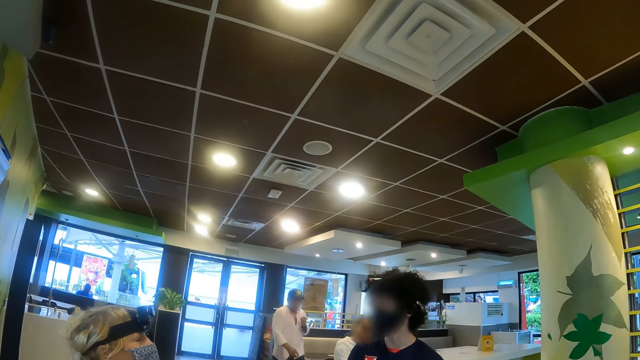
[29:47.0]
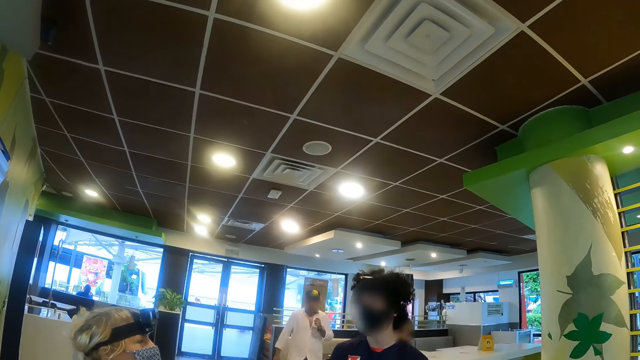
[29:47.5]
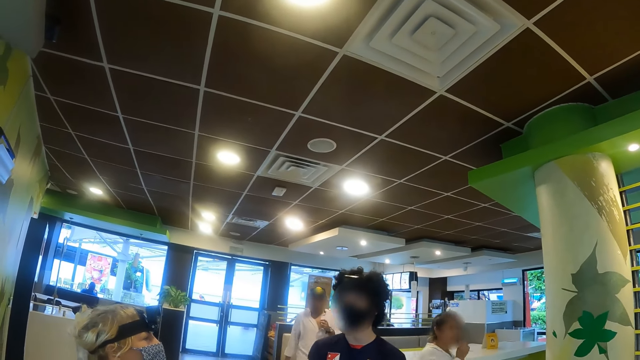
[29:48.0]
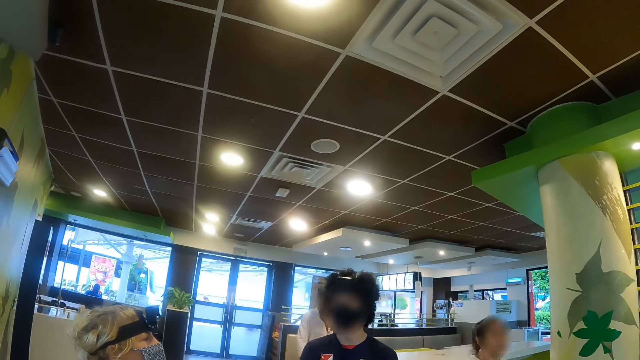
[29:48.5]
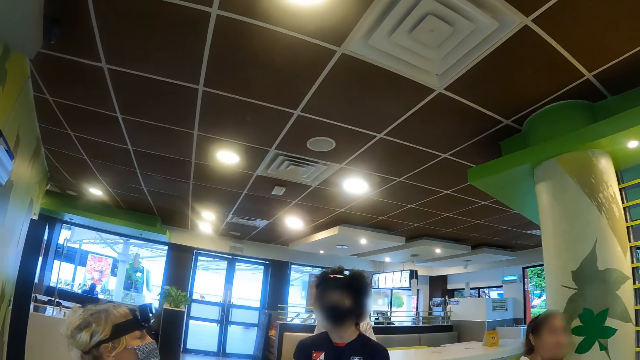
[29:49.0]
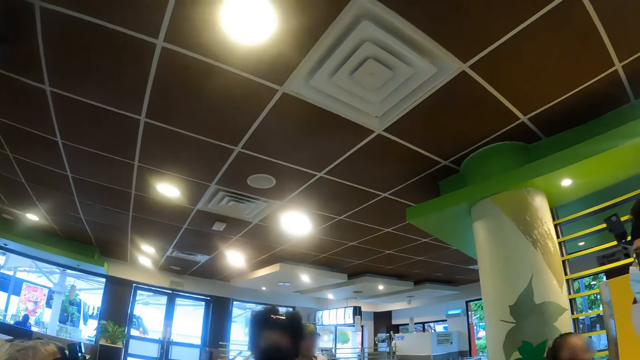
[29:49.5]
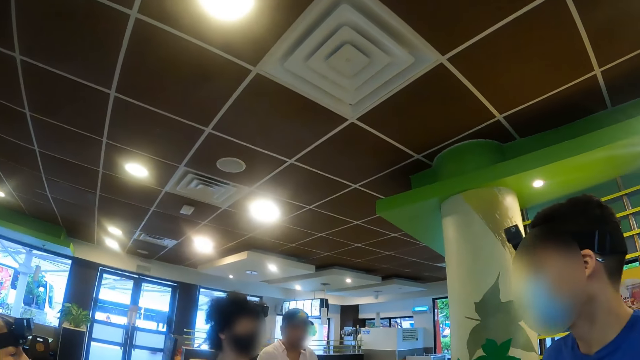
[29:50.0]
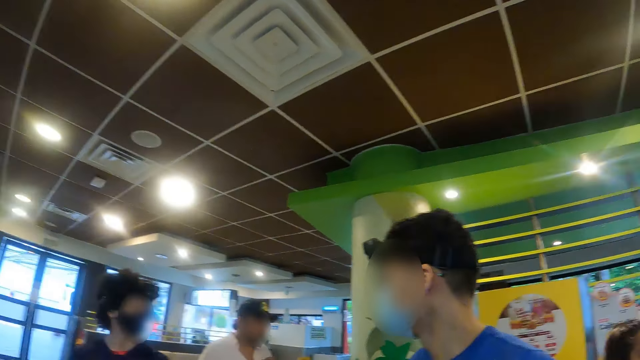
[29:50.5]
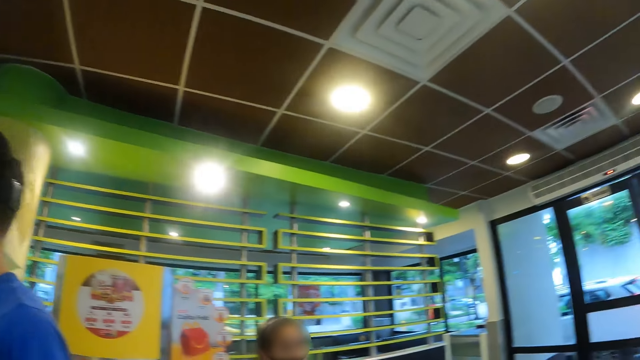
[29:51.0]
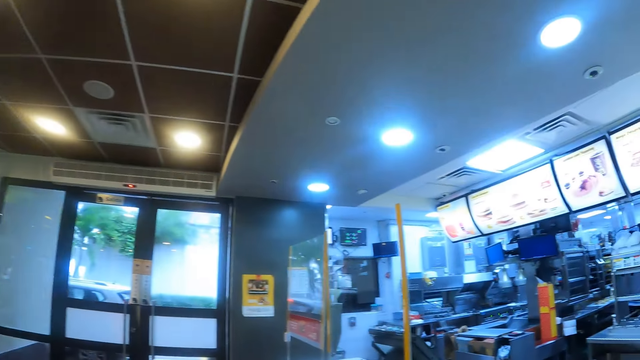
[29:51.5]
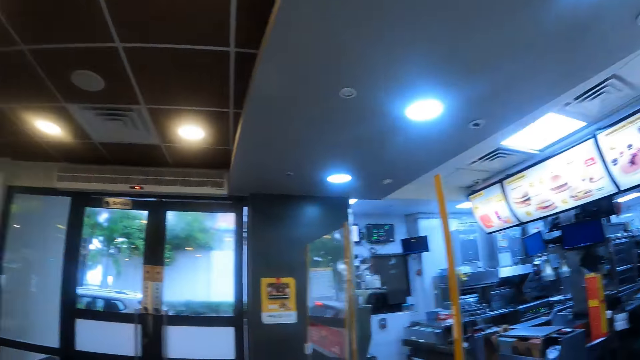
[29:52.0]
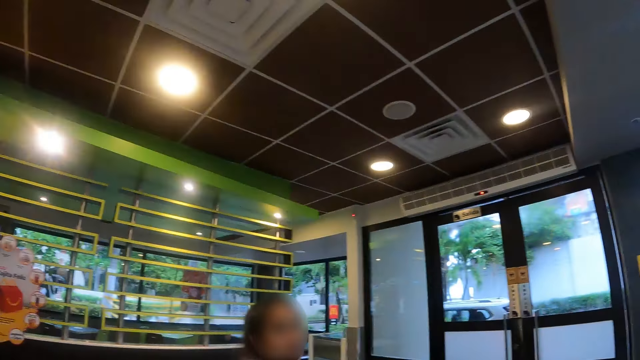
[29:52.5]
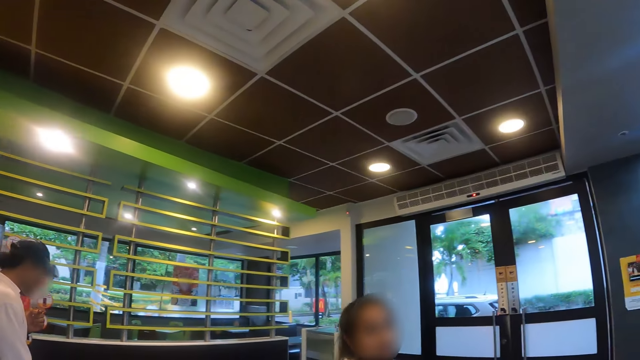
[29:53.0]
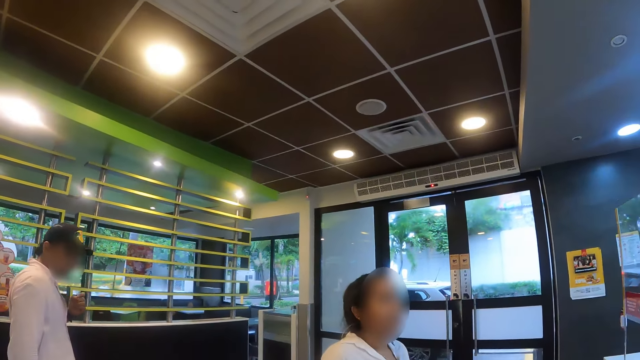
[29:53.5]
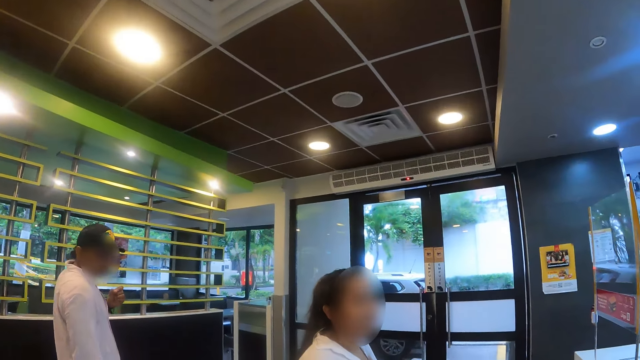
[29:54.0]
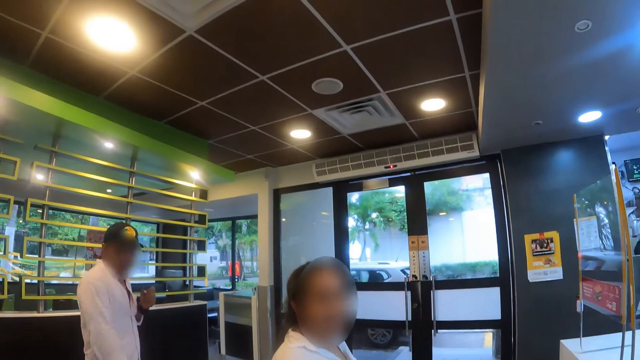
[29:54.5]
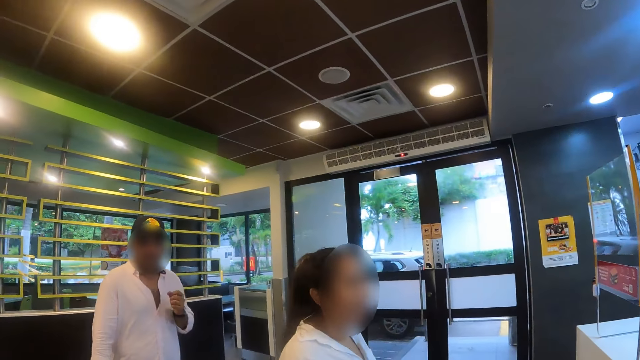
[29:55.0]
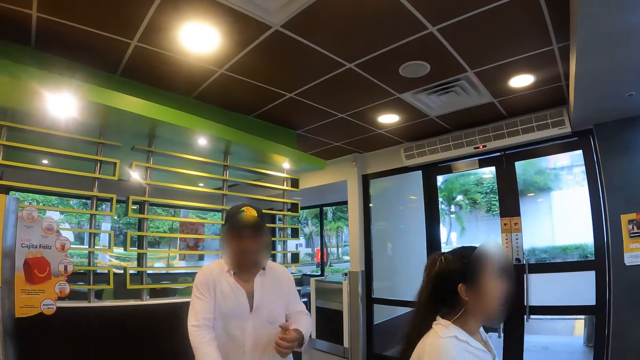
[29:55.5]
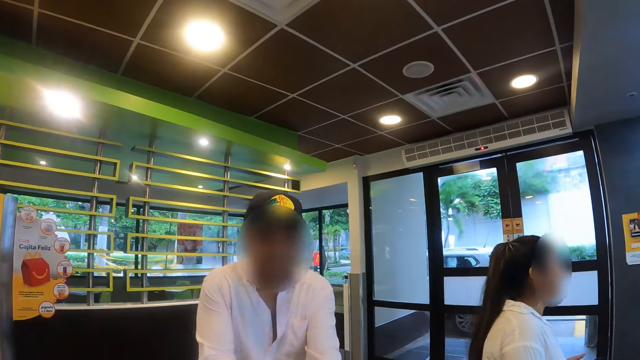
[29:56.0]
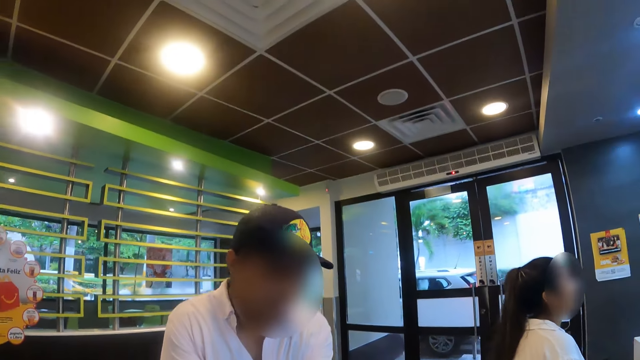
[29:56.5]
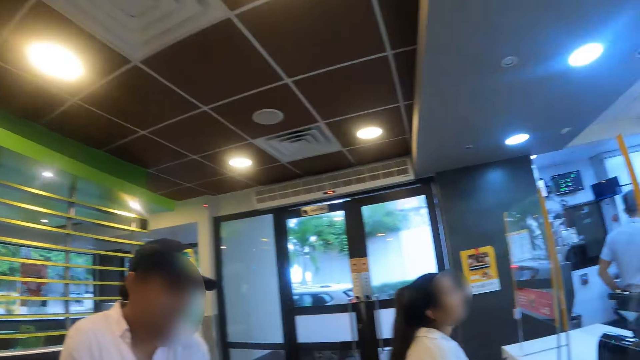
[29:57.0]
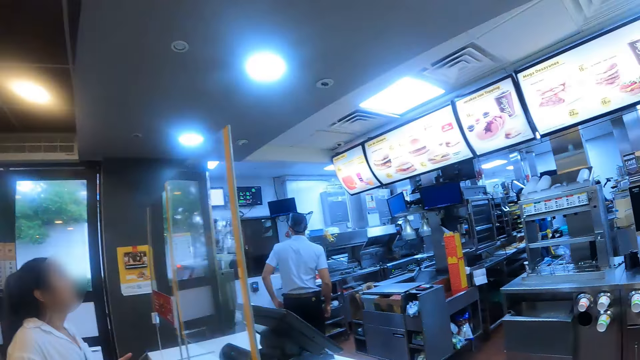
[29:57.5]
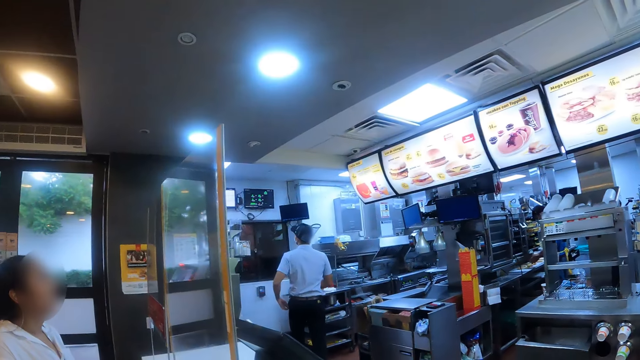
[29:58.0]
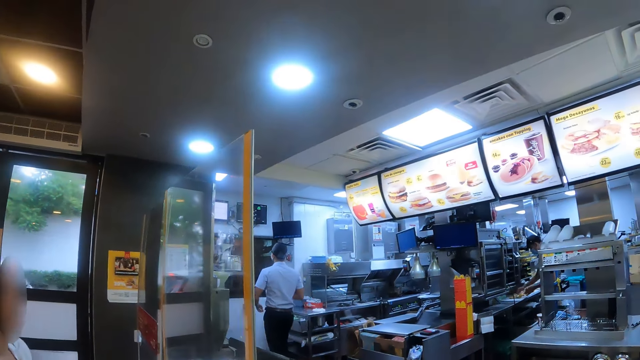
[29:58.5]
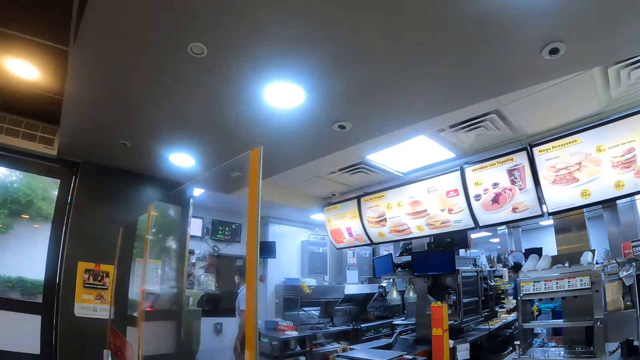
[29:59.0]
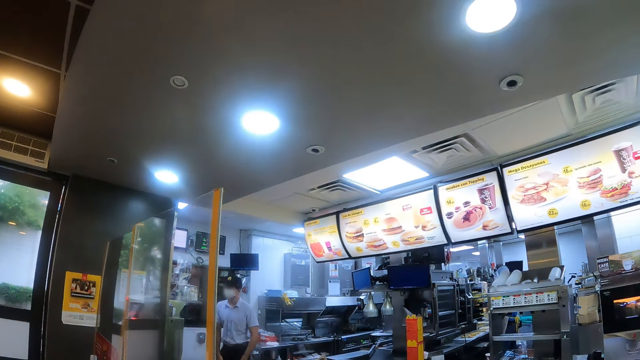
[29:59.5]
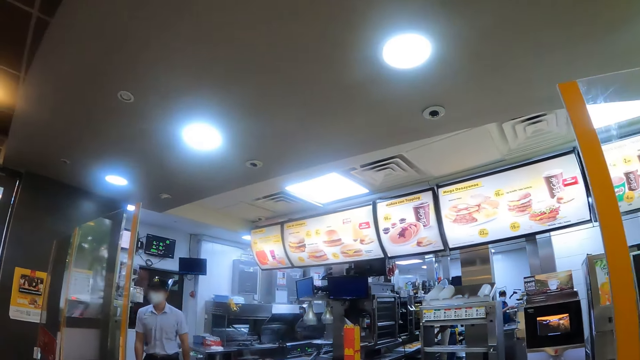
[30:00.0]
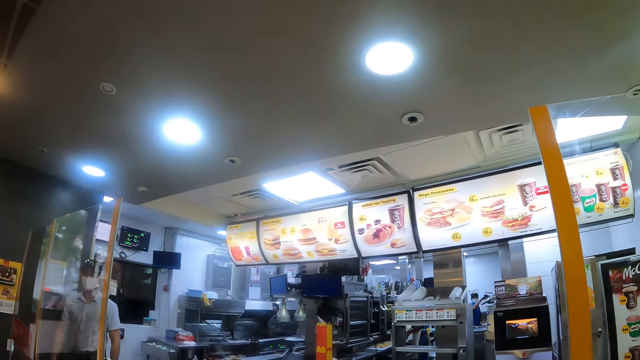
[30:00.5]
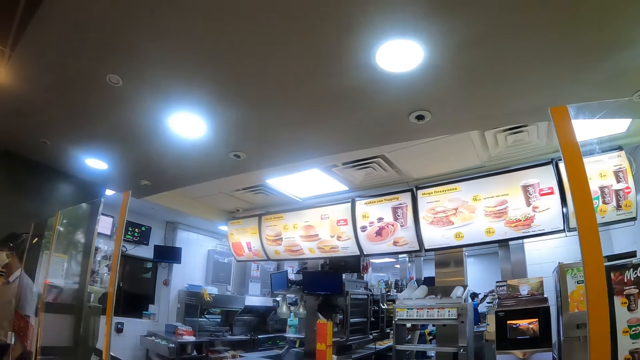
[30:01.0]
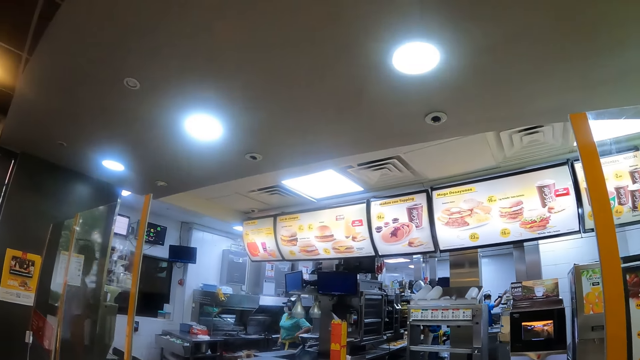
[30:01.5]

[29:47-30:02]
The camera wearer interacts with a person and another person. They turn around the store, walk around the store, and turn around. They interact with the other person. They look around the store. They interact with another person. They turn around. They look around.

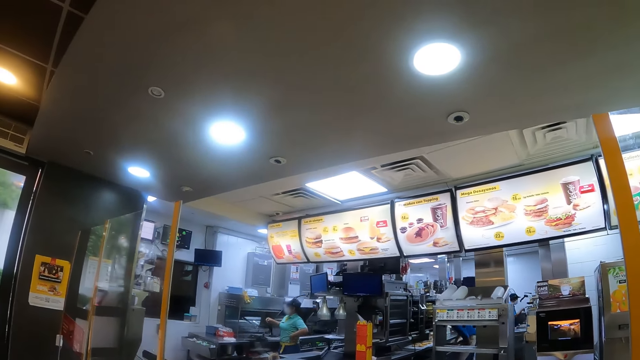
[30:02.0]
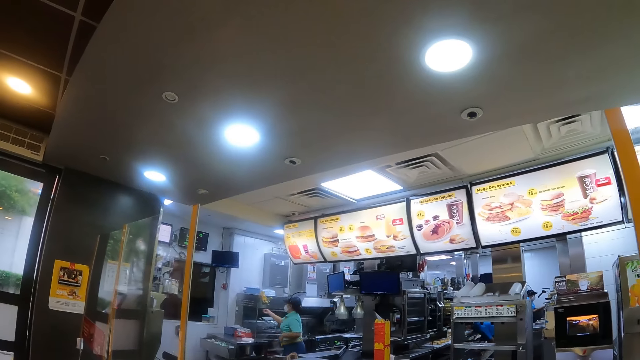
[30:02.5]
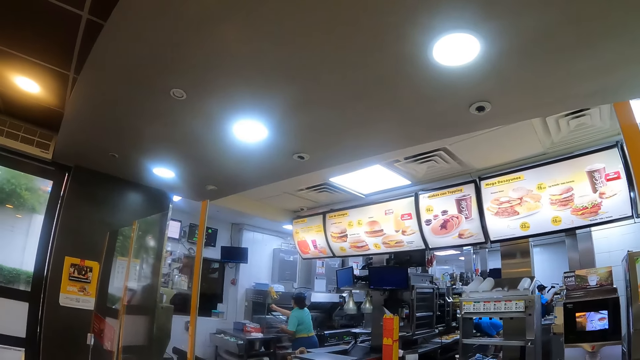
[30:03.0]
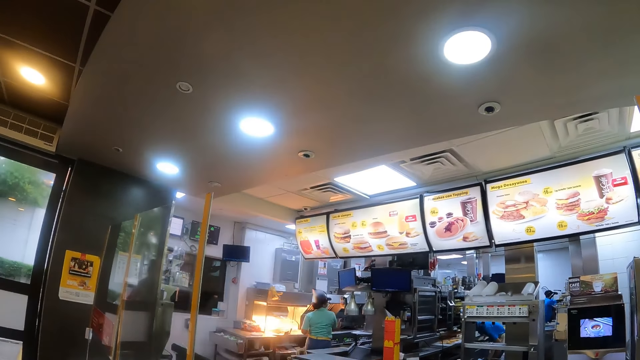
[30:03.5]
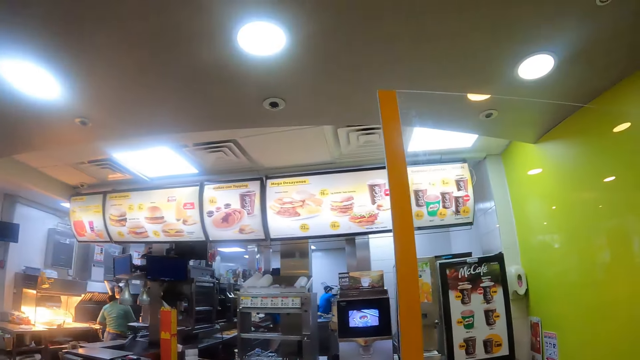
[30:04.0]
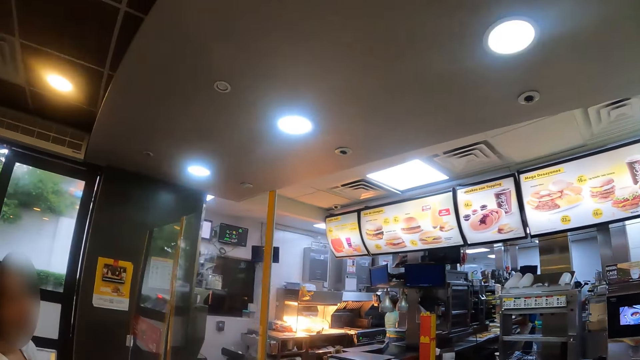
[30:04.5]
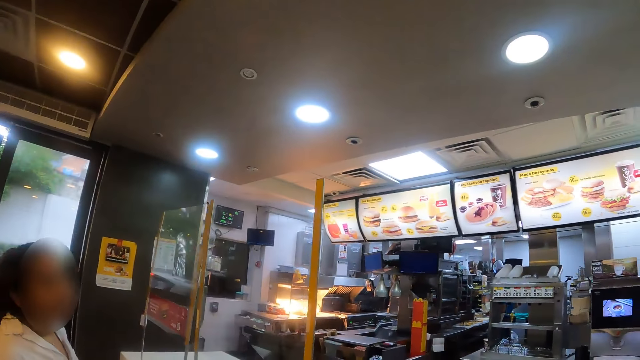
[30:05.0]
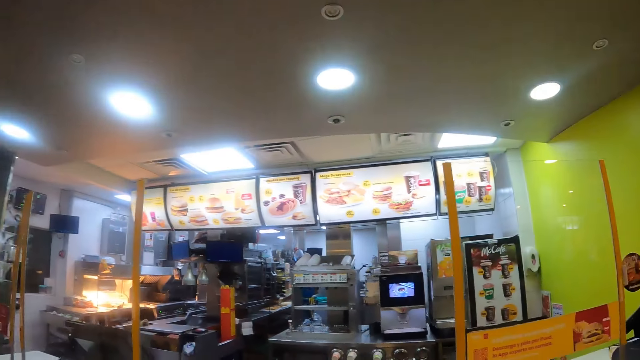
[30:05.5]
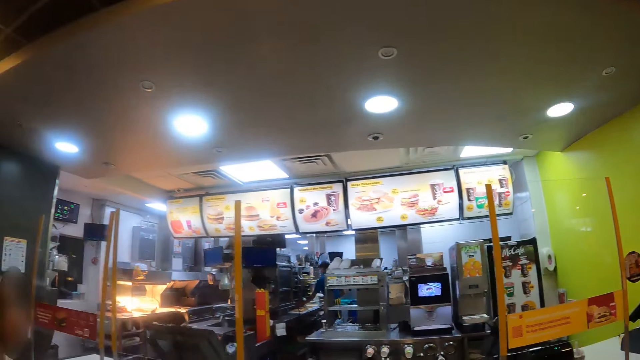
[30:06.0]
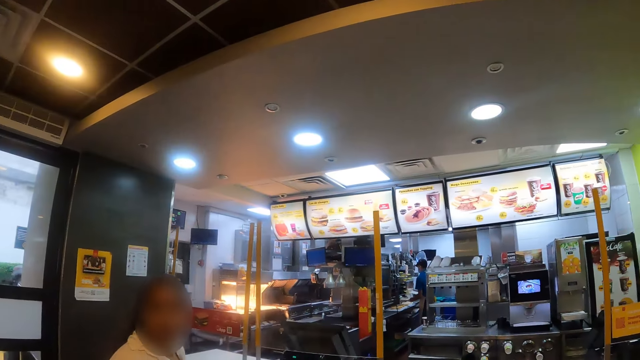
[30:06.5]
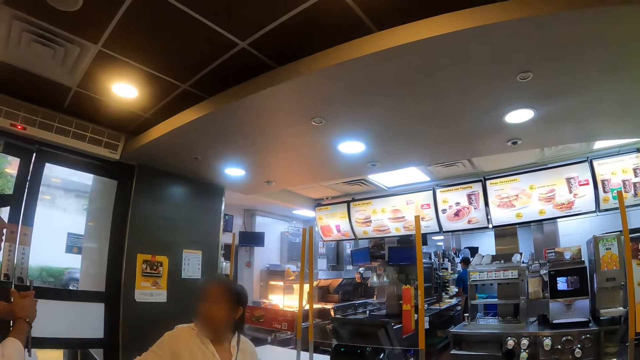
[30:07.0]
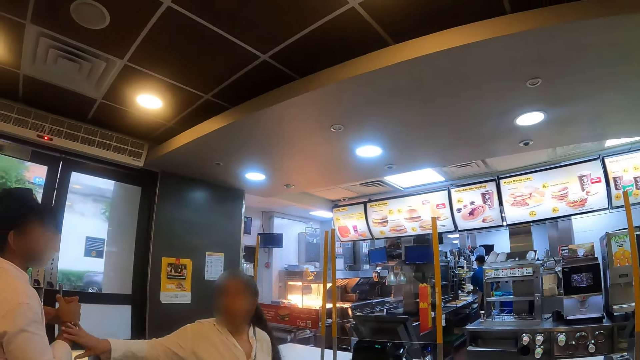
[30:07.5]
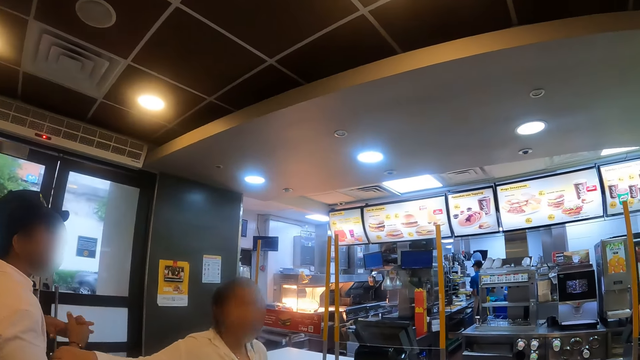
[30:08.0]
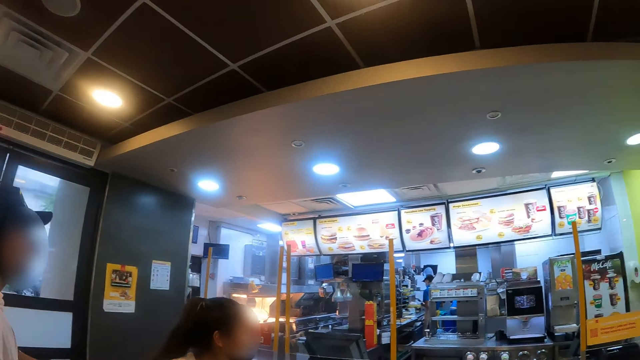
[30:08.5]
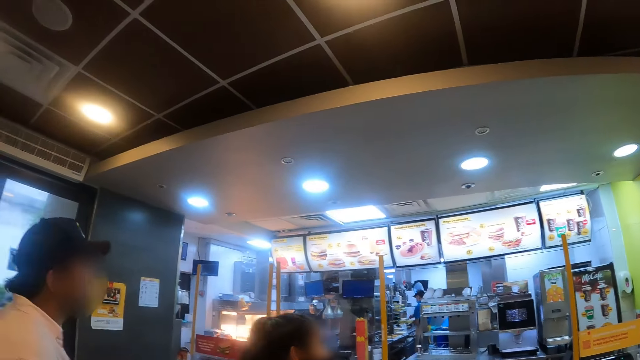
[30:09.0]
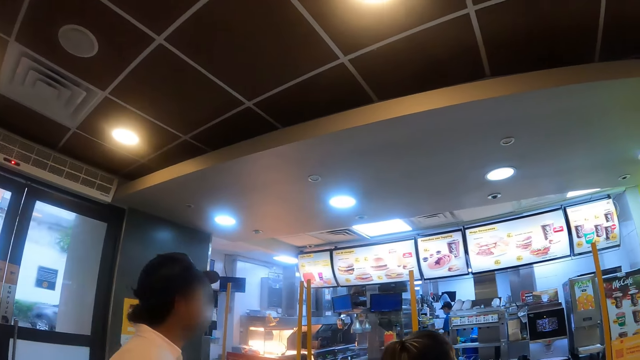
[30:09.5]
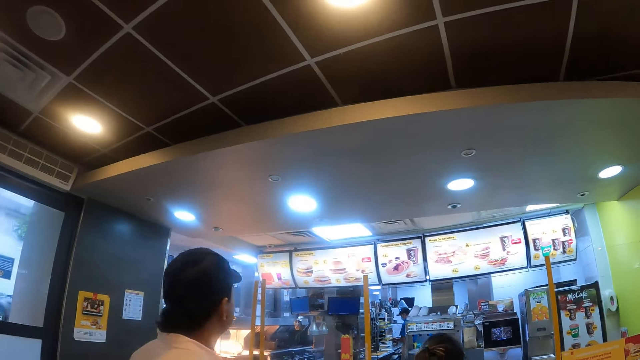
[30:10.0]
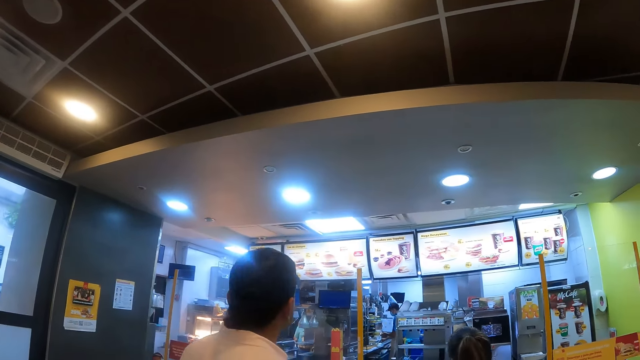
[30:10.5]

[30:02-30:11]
The camera wearer looks around. They walk around the store. They look around the store.
